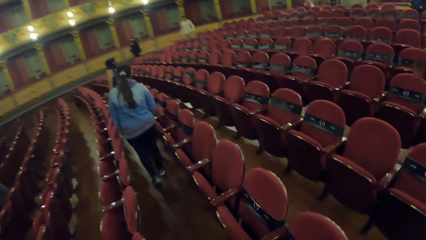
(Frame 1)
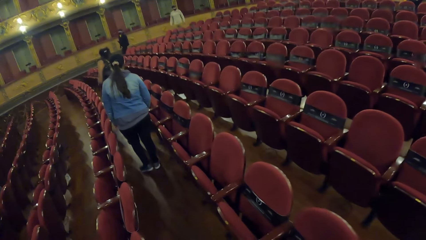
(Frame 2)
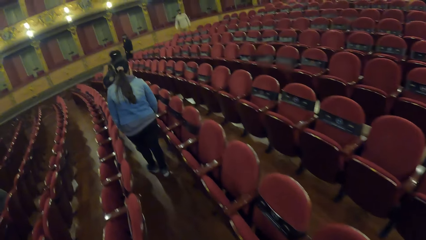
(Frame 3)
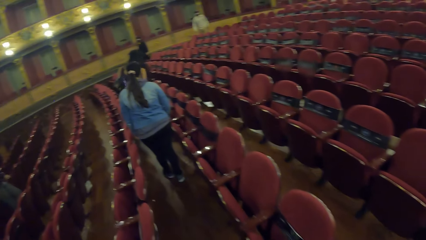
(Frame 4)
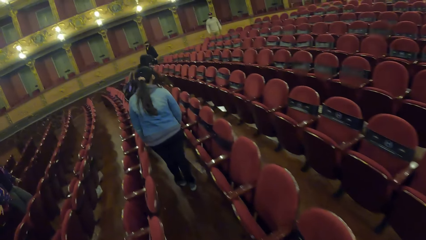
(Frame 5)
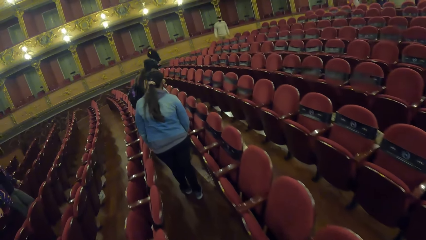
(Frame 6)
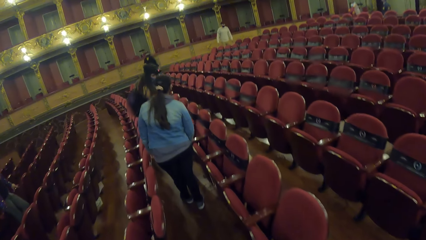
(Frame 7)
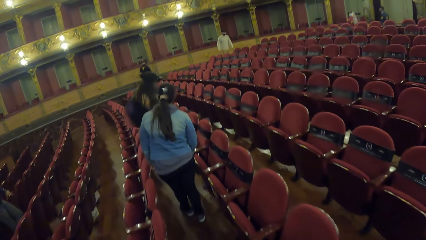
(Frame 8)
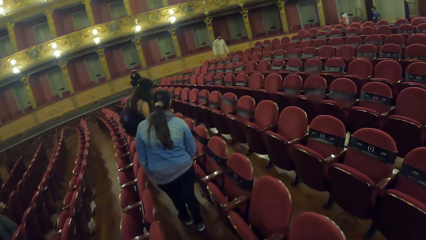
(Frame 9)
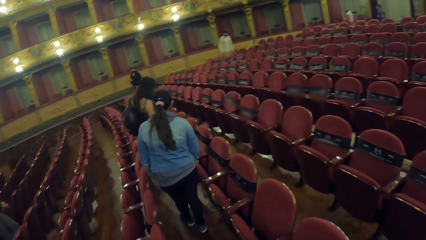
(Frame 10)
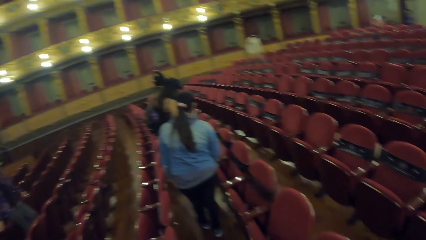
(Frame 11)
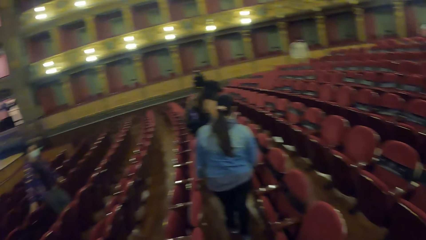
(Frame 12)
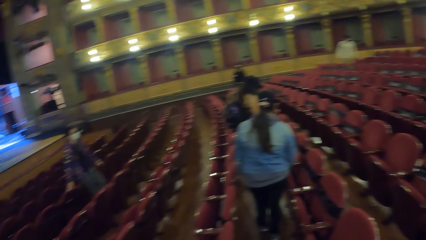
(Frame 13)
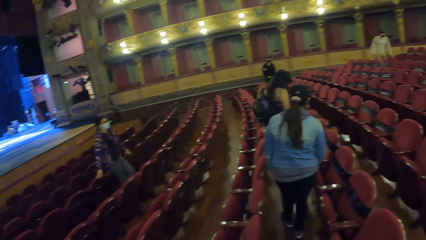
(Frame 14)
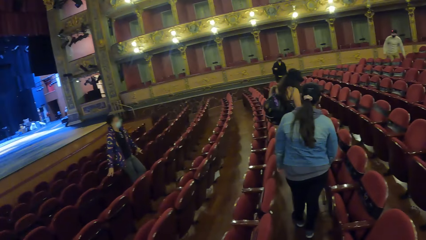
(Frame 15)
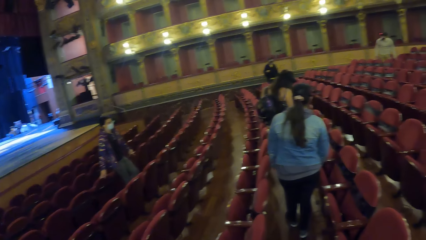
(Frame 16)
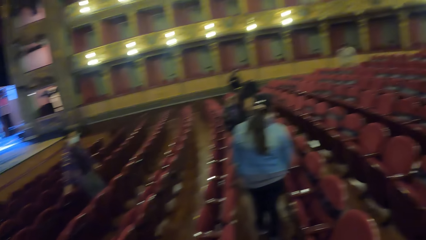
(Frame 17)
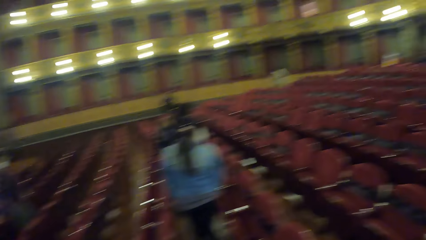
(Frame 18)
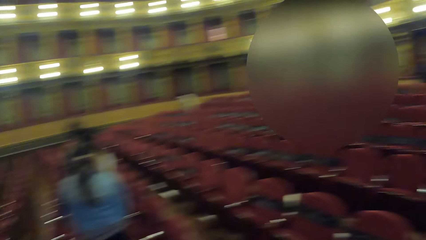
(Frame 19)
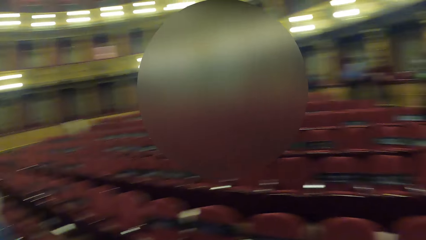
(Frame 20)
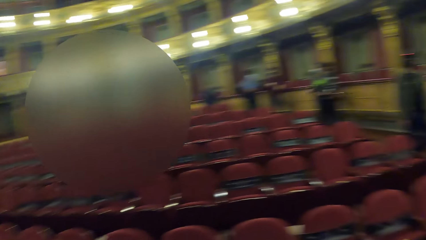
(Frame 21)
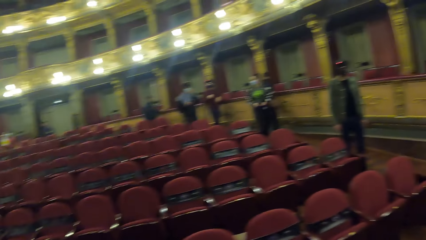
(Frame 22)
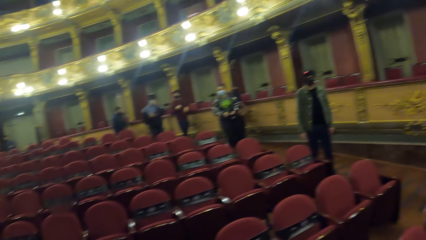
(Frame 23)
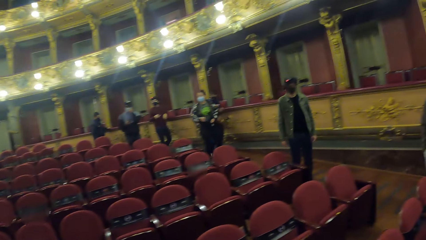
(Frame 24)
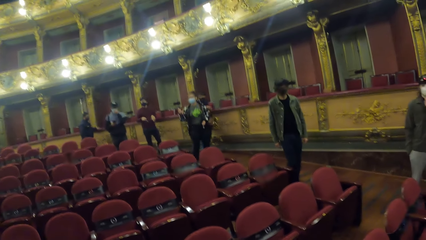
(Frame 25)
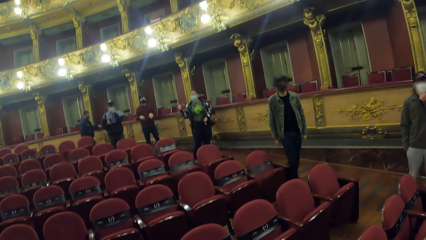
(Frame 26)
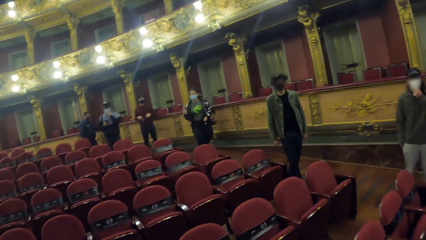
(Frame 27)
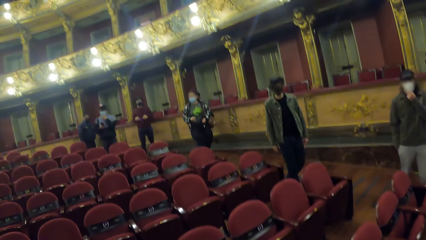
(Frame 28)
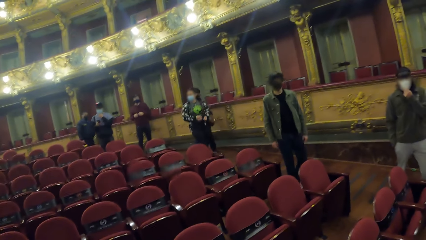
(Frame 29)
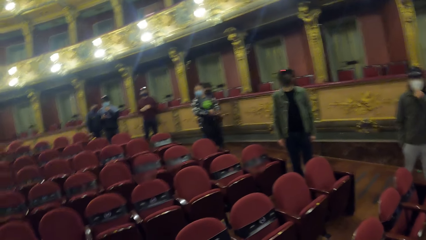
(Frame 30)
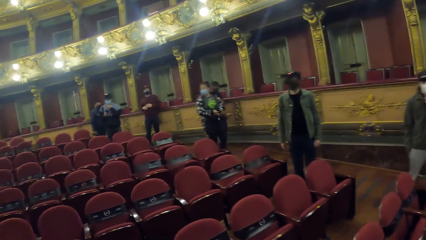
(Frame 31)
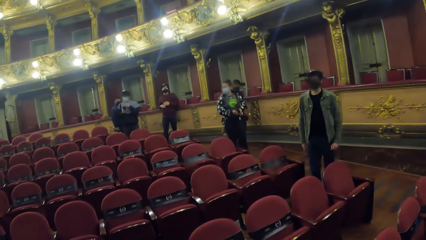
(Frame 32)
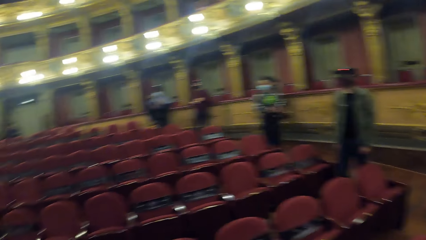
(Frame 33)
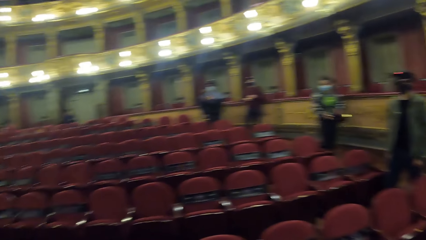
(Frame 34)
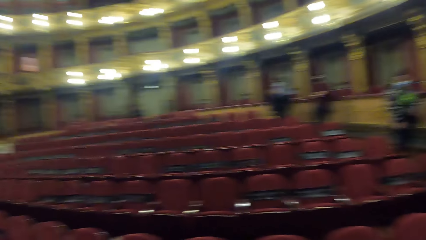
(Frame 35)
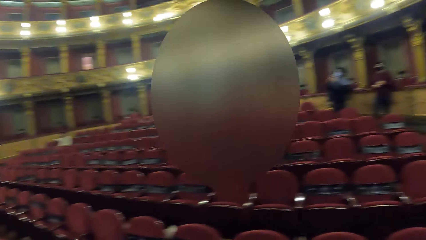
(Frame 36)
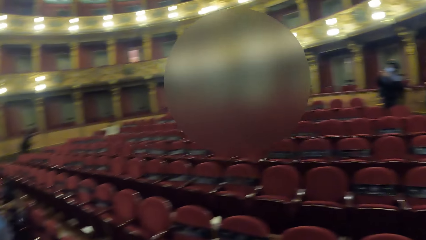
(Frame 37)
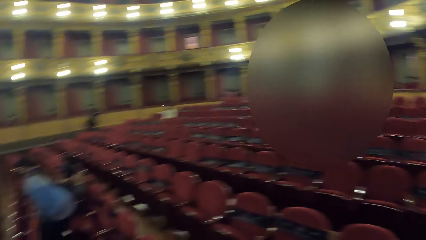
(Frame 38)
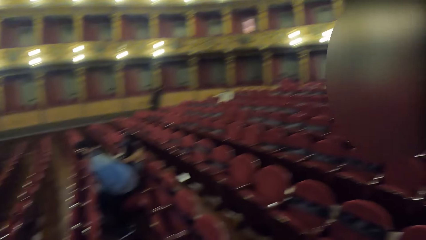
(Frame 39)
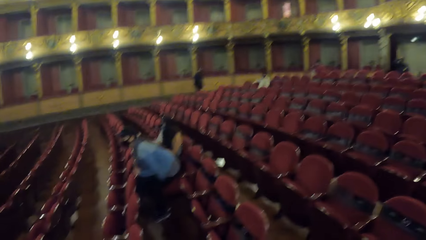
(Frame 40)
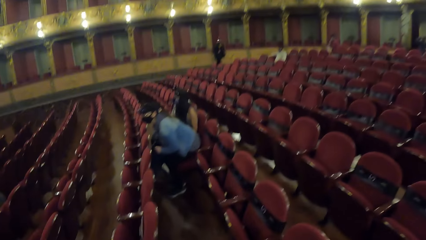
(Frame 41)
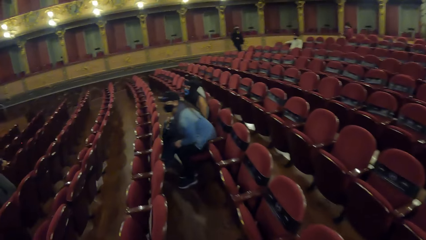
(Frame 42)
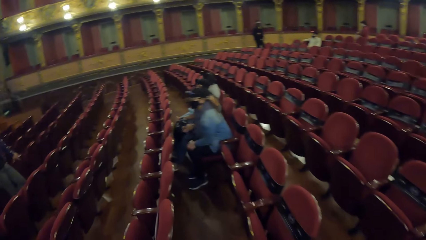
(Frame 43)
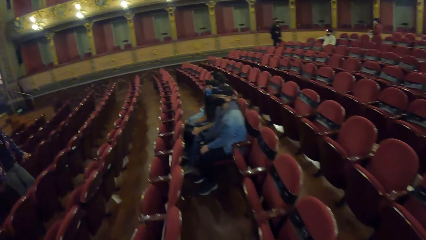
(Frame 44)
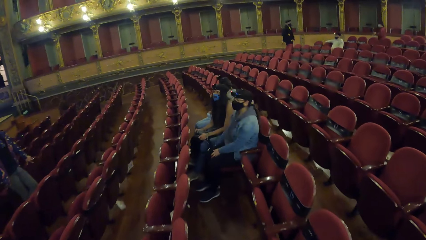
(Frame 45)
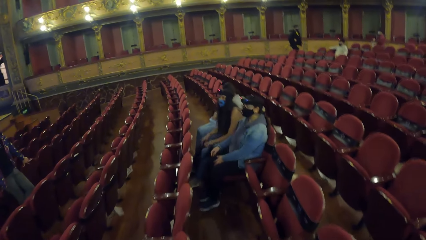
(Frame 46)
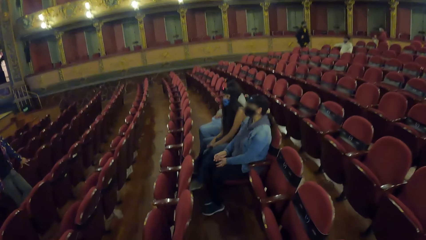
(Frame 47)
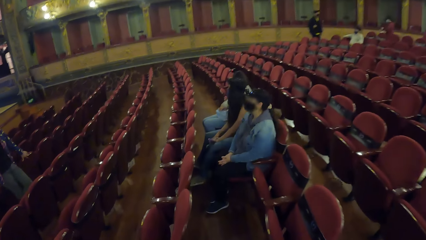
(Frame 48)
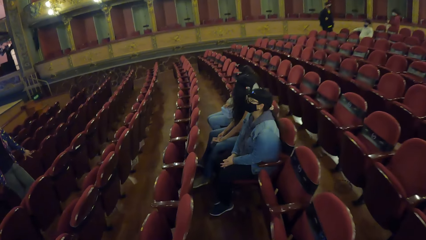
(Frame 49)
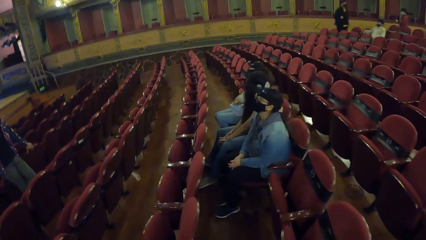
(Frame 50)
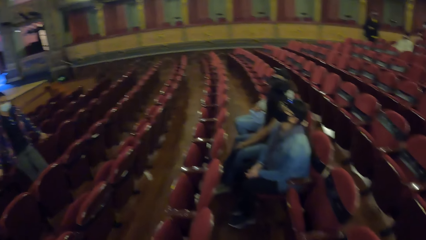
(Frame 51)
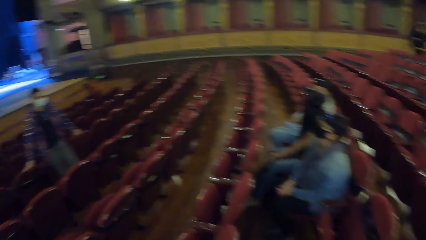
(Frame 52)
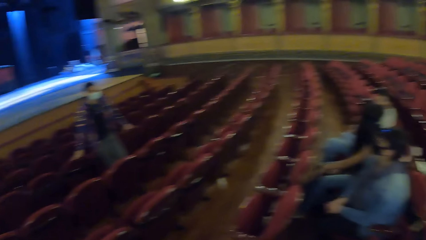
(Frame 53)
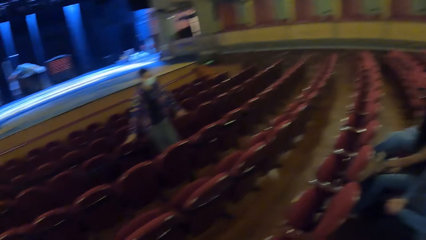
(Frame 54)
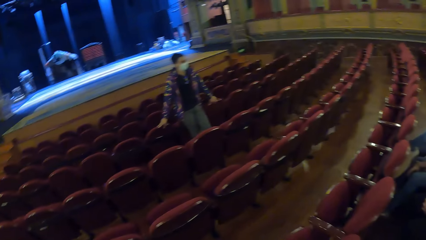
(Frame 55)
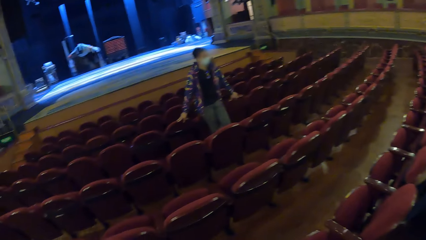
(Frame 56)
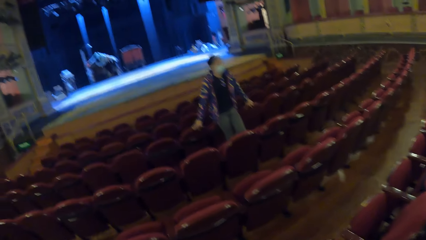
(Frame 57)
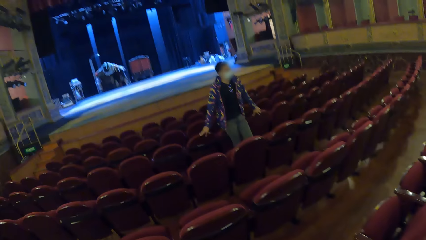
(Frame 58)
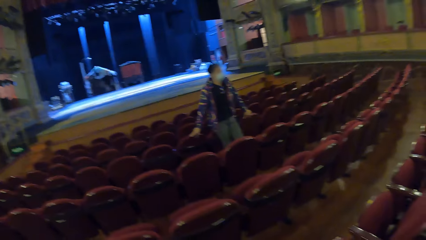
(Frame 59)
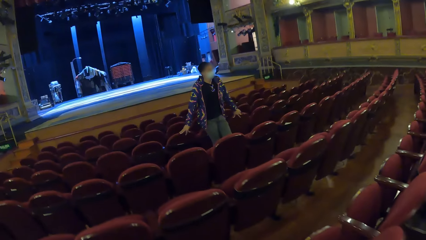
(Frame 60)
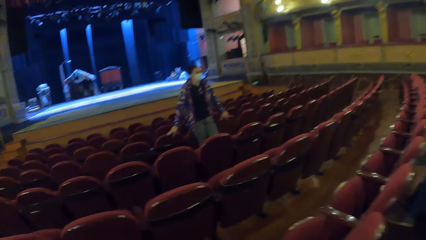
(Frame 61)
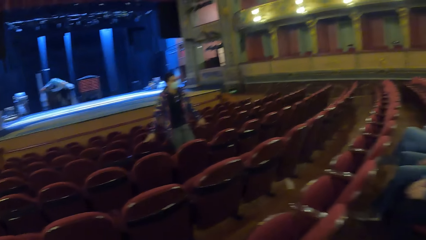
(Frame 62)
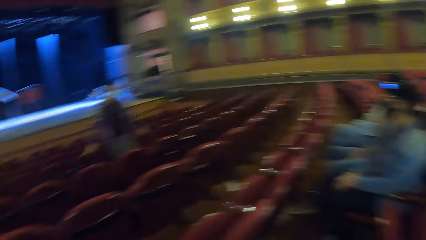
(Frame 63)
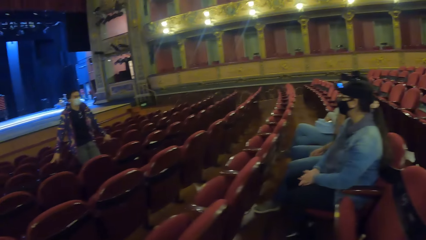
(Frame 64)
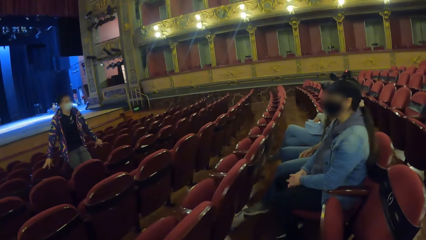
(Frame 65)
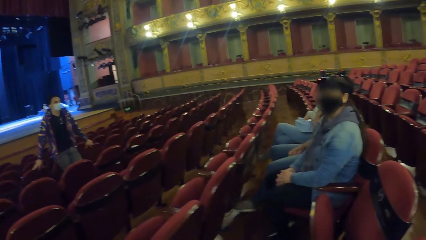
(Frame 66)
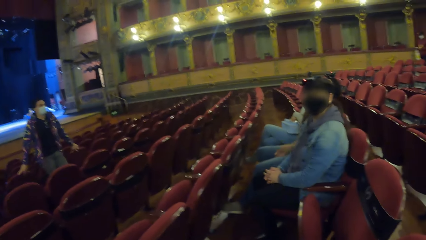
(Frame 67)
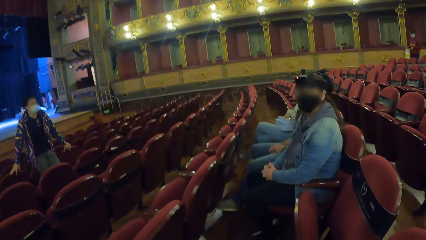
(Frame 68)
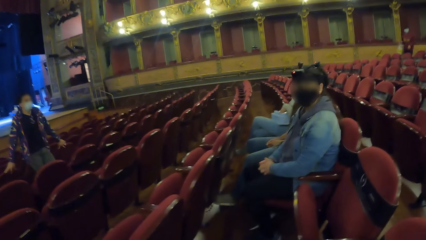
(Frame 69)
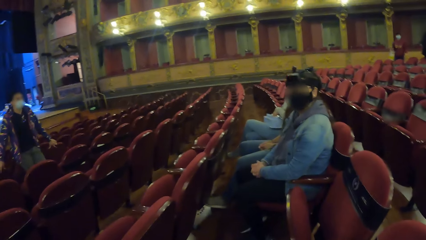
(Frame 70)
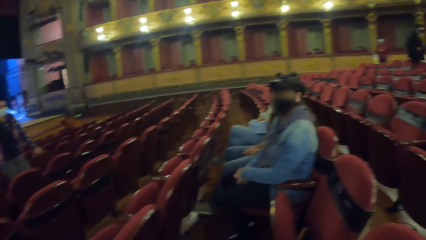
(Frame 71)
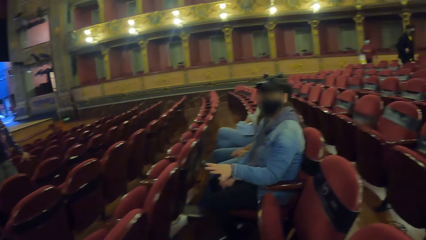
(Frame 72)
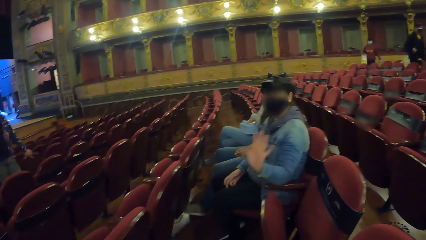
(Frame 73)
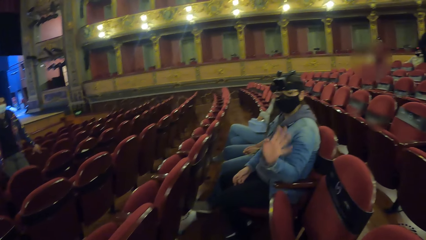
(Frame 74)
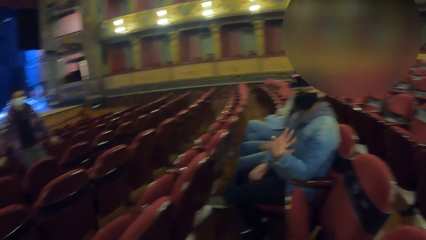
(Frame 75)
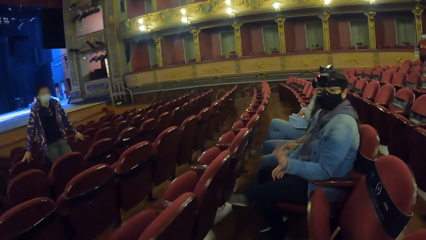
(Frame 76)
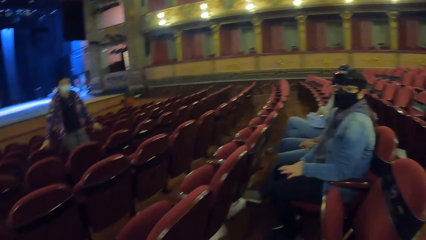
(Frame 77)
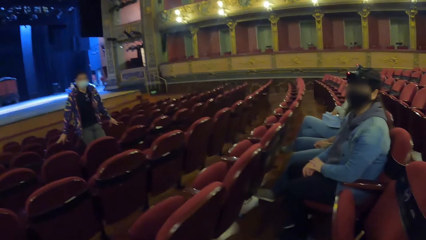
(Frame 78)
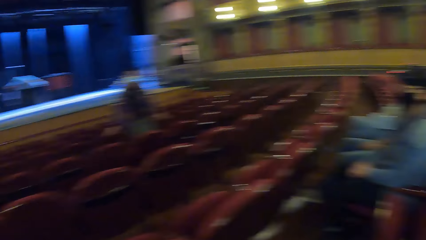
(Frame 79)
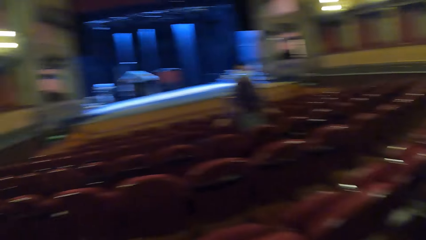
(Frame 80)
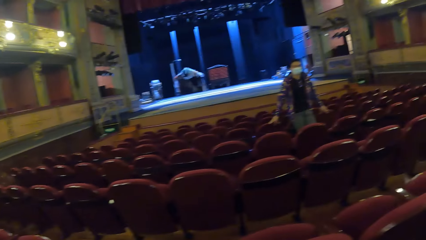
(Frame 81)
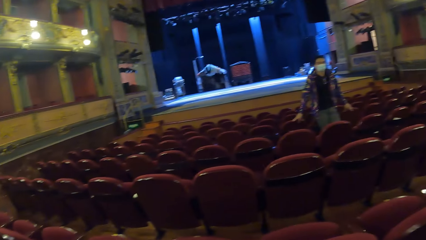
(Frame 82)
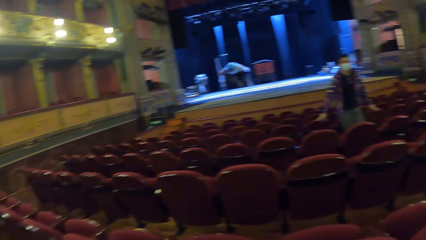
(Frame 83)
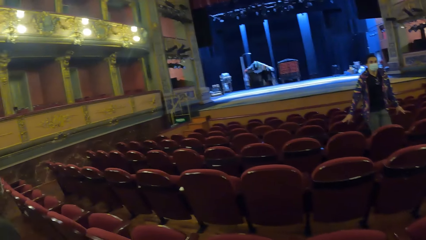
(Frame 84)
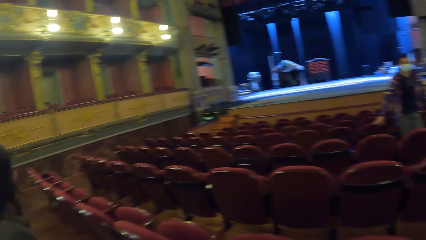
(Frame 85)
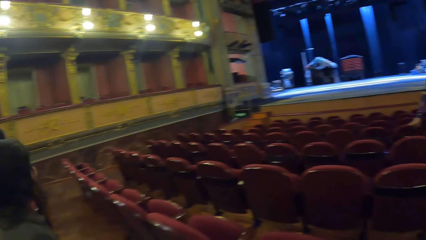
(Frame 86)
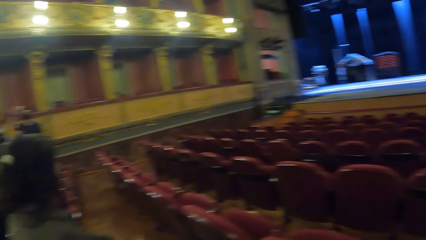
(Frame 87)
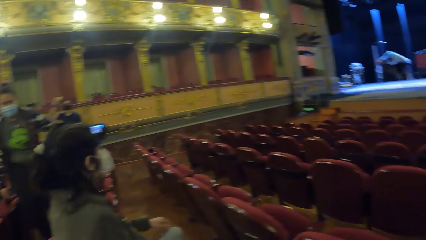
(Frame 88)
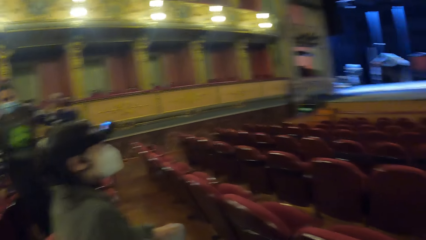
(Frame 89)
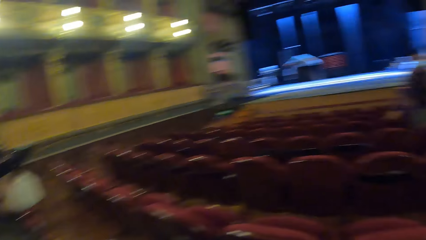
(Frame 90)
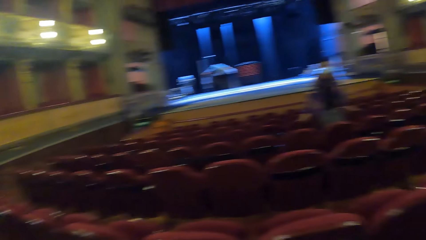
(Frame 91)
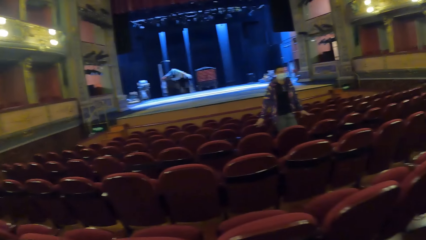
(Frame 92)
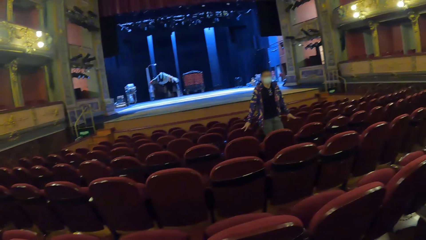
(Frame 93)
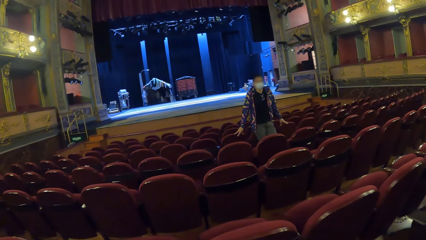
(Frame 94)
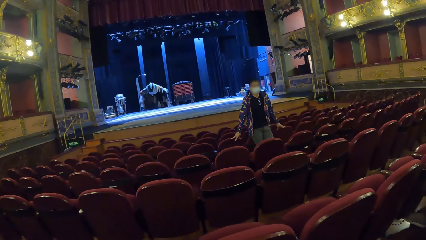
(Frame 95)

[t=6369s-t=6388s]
The camera wearer walks around. They look around. A person waves at the camera wearer. The person shakes shoulders. The camera wearer looks around.
